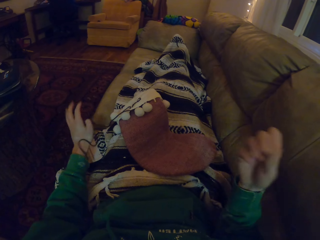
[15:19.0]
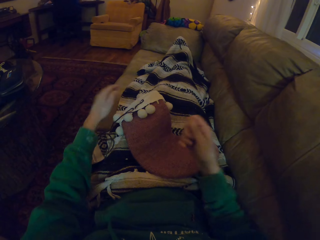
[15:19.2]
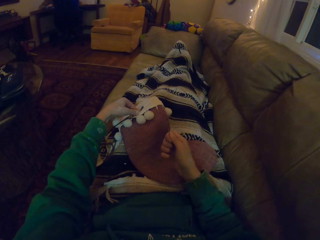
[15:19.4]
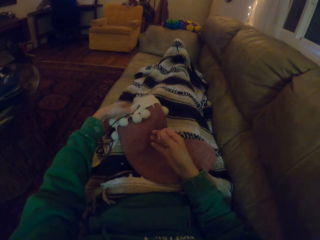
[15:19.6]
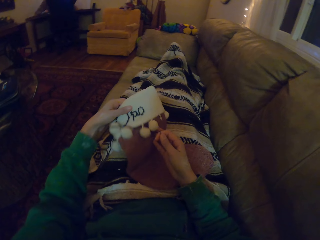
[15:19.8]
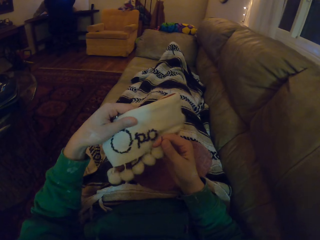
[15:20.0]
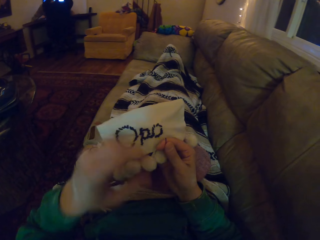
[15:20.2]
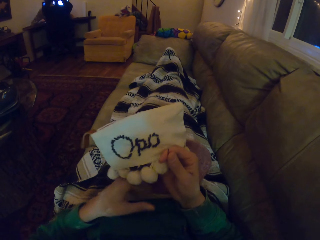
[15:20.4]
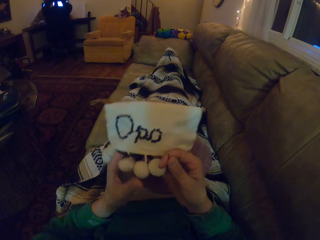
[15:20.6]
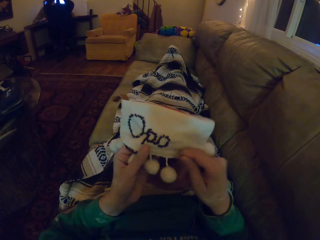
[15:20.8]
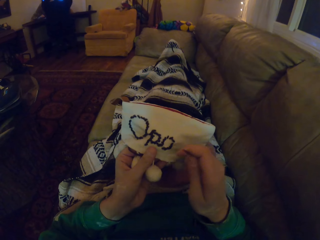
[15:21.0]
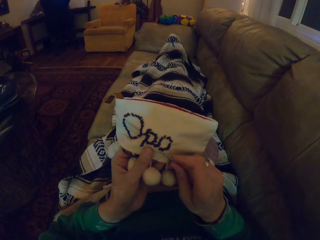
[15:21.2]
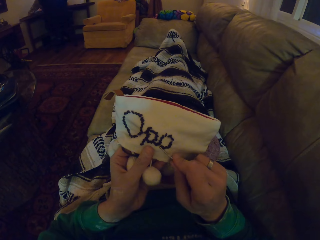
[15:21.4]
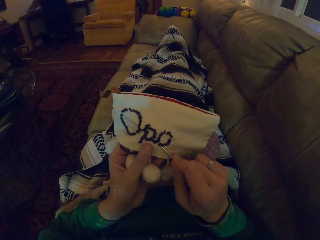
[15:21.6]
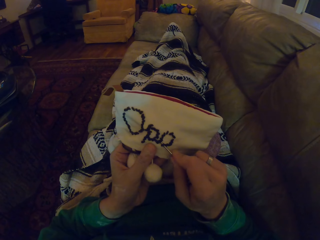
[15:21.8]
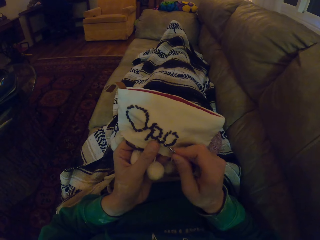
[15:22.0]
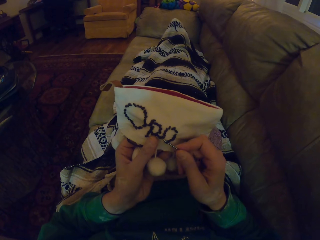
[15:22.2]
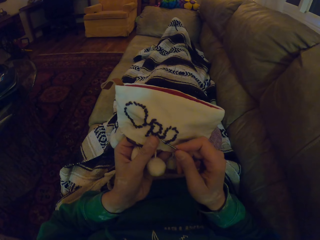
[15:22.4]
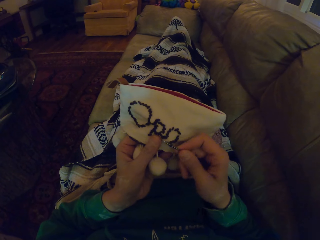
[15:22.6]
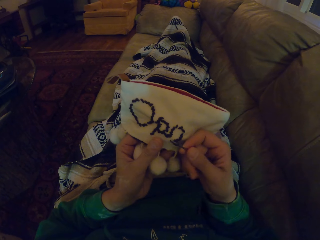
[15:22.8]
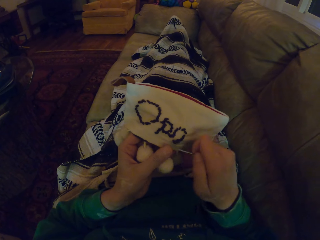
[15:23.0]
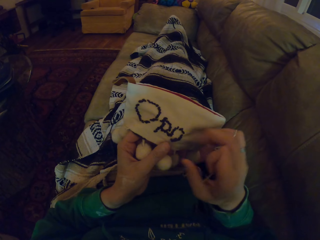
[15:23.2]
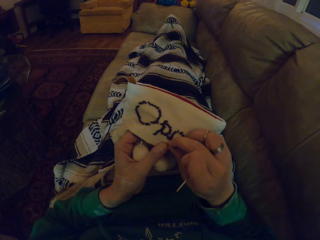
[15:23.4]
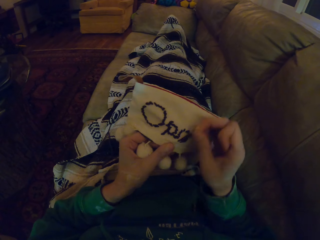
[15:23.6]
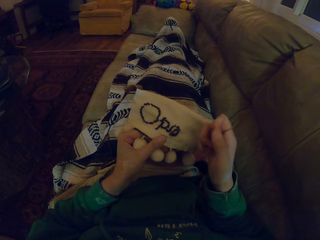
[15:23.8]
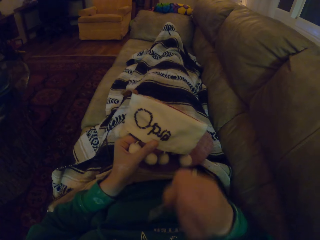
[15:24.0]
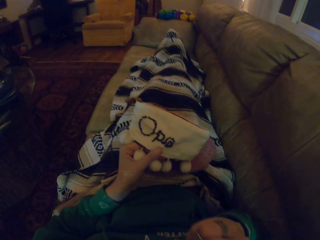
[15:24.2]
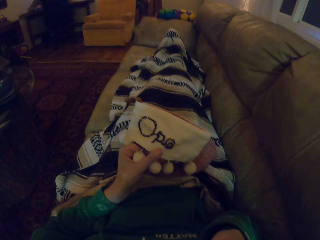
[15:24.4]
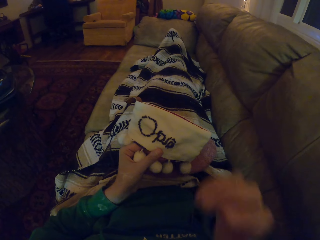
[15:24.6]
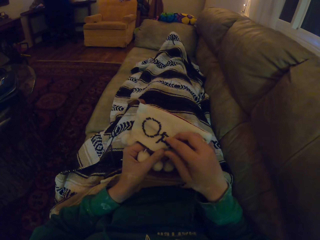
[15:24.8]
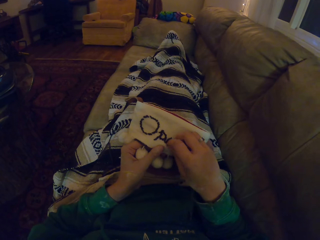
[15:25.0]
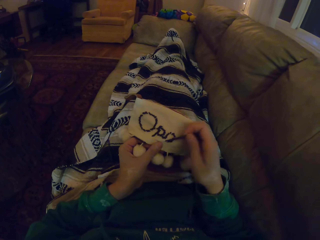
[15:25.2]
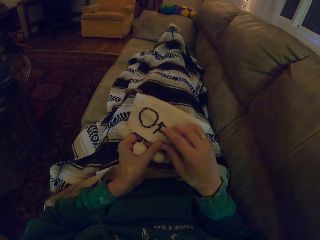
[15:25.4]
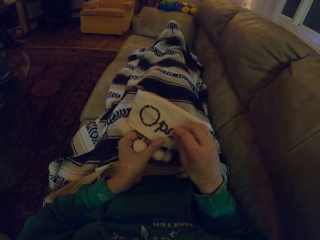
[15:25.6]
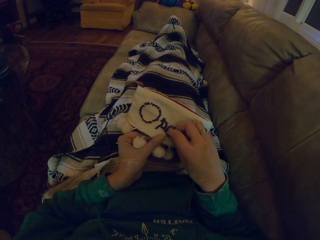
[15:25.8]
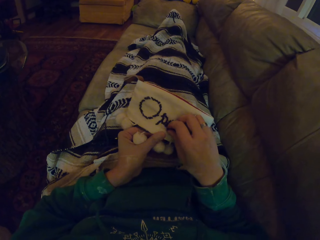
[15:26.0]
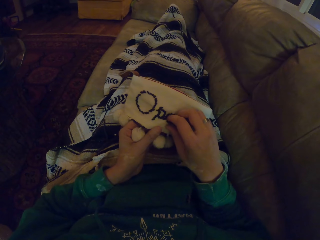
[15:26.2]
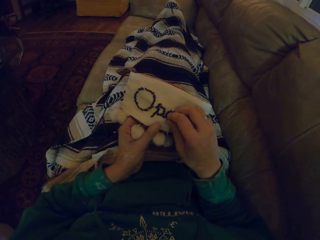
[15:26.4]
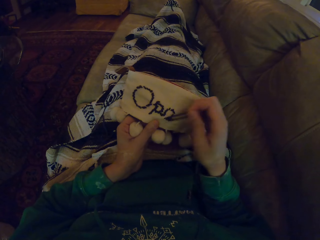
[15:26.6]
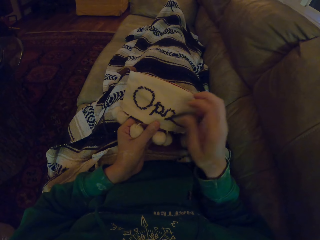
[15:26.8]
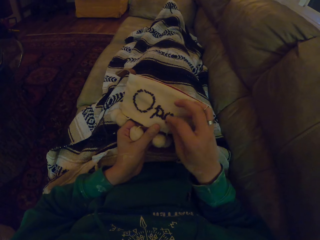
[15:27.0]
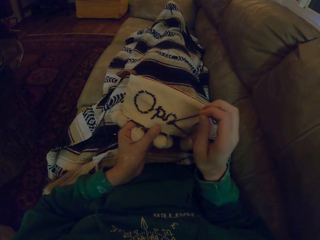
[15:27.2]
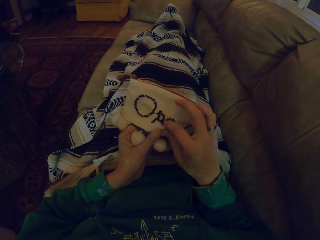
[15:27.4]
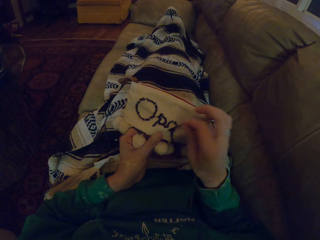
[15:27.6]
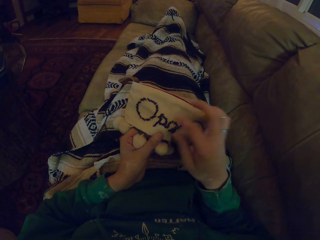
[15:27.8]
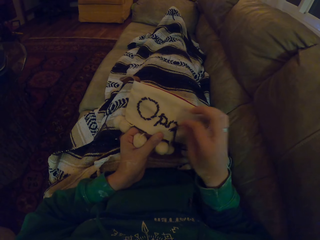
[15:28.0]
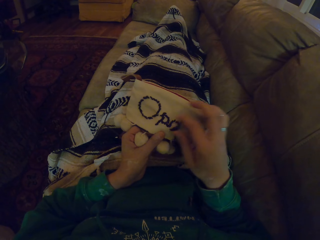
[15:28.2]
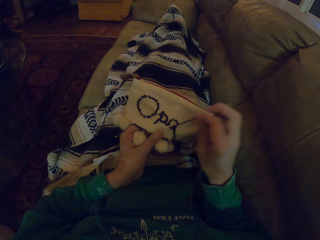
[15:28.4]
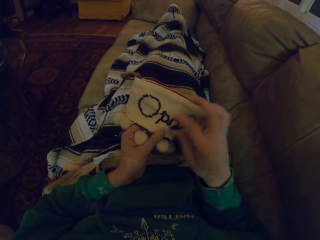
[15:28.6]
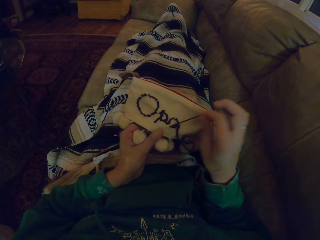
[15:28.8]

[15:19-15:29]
The camera wearer picks up the garment. They remove thread in the garment with the knitting needle. They pull the thread.

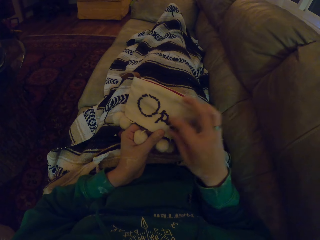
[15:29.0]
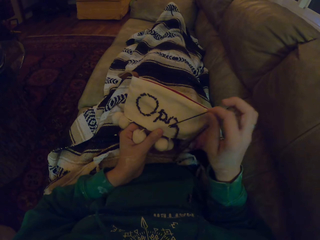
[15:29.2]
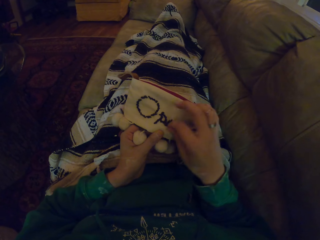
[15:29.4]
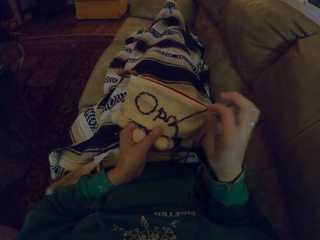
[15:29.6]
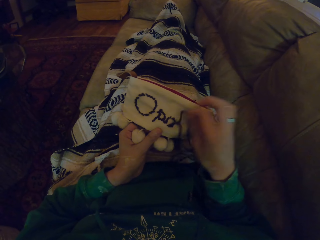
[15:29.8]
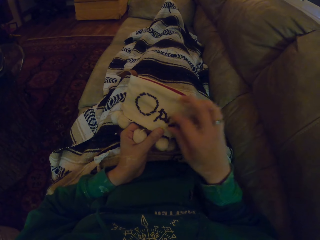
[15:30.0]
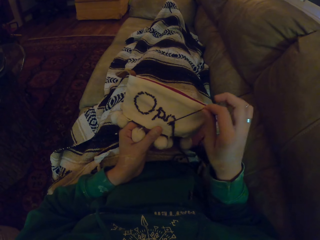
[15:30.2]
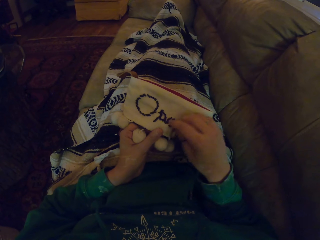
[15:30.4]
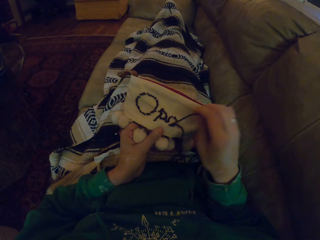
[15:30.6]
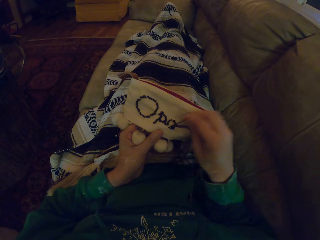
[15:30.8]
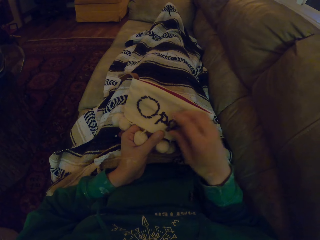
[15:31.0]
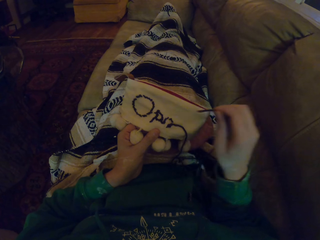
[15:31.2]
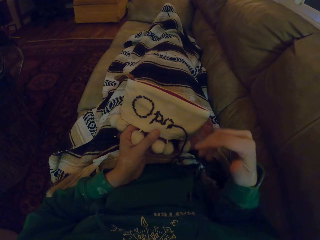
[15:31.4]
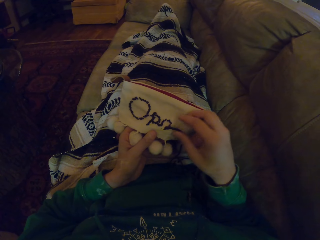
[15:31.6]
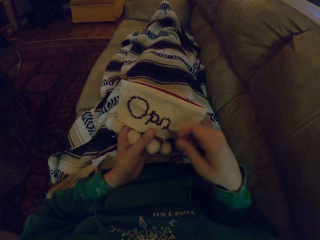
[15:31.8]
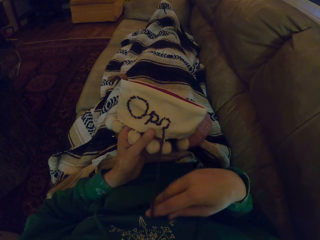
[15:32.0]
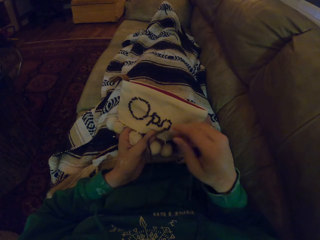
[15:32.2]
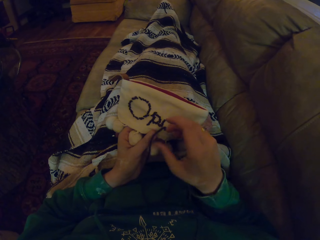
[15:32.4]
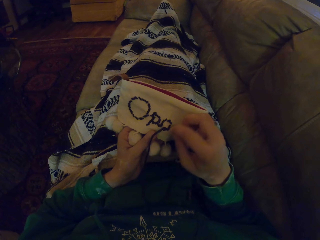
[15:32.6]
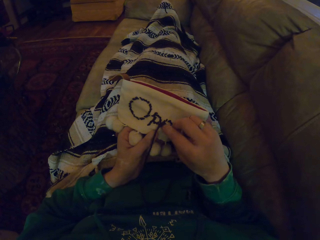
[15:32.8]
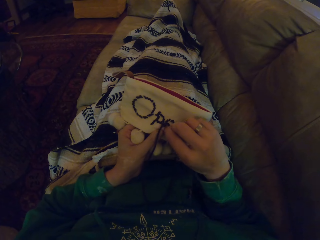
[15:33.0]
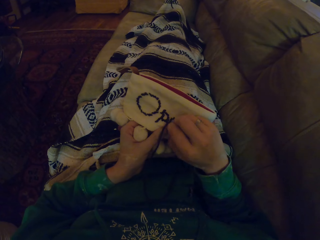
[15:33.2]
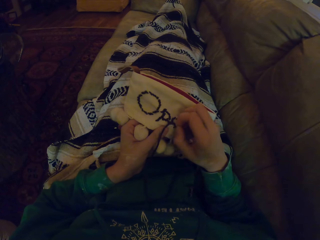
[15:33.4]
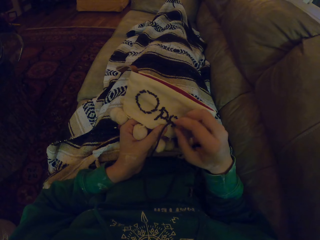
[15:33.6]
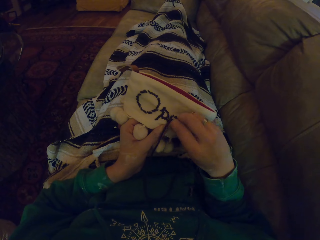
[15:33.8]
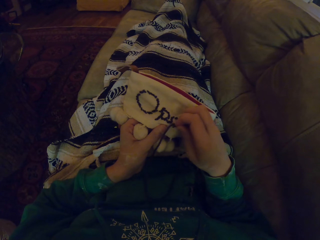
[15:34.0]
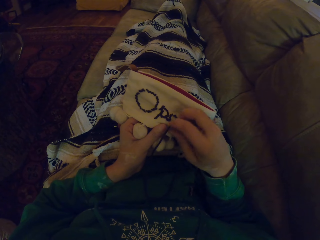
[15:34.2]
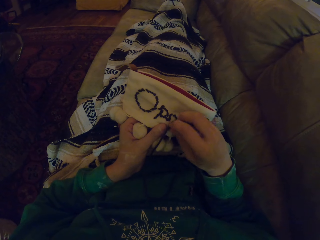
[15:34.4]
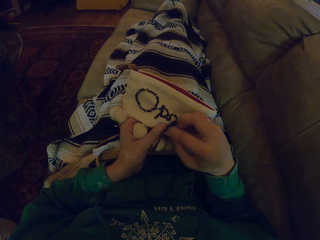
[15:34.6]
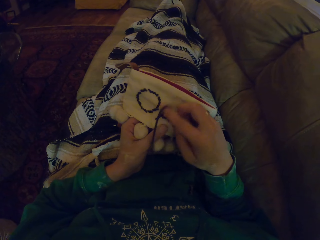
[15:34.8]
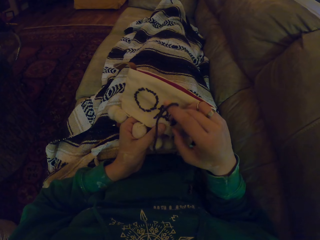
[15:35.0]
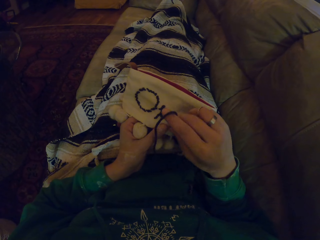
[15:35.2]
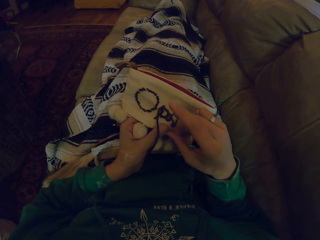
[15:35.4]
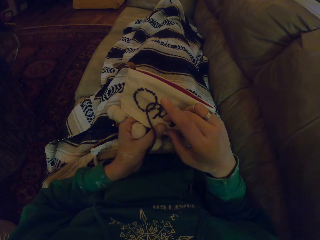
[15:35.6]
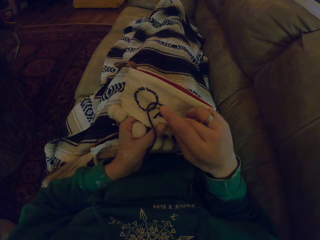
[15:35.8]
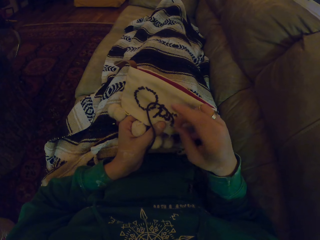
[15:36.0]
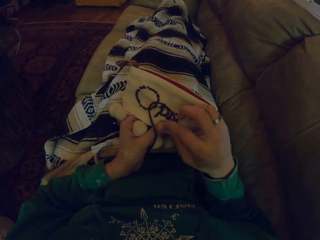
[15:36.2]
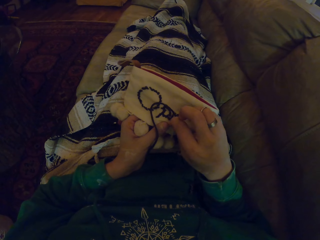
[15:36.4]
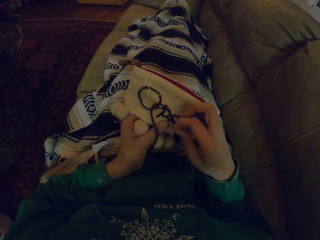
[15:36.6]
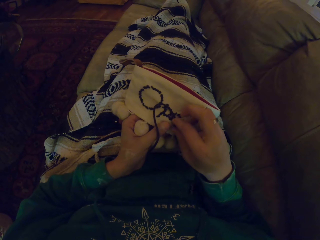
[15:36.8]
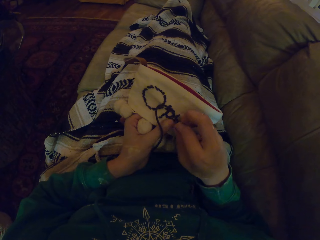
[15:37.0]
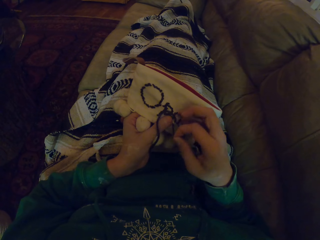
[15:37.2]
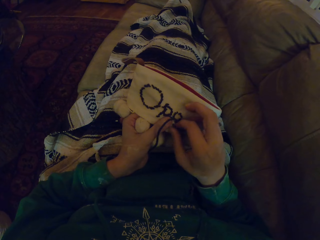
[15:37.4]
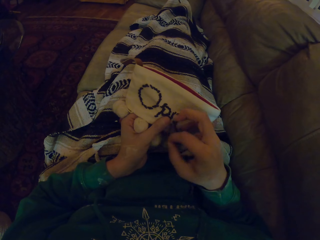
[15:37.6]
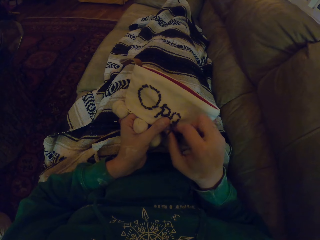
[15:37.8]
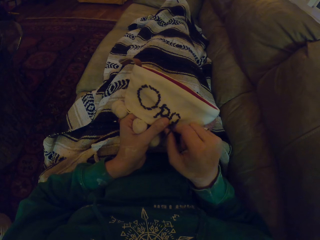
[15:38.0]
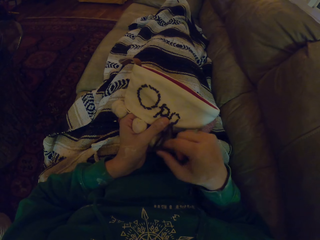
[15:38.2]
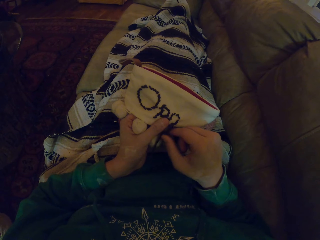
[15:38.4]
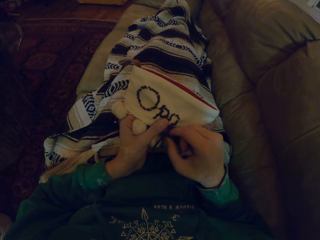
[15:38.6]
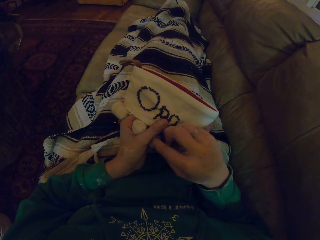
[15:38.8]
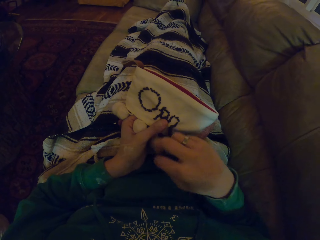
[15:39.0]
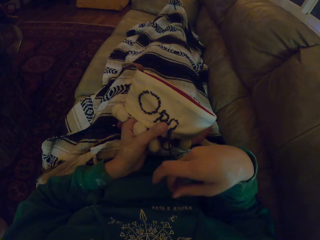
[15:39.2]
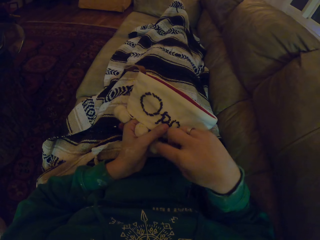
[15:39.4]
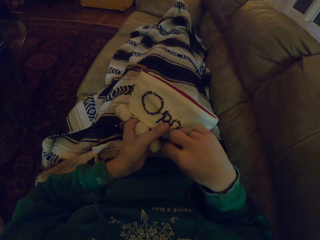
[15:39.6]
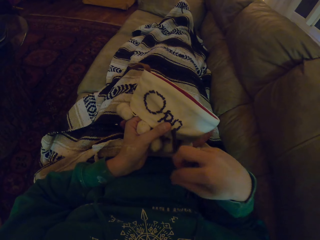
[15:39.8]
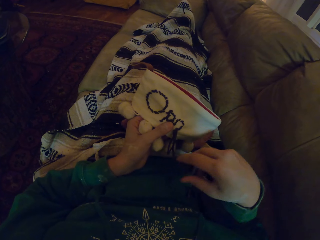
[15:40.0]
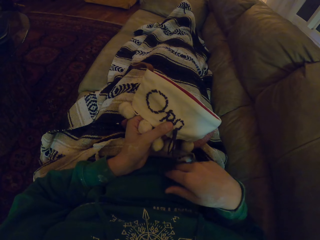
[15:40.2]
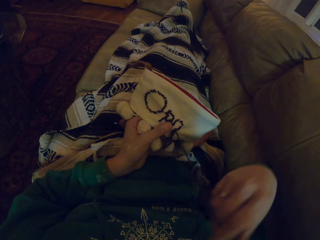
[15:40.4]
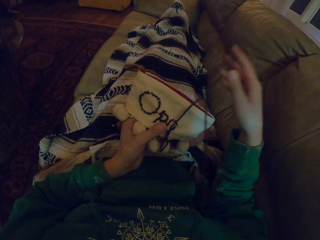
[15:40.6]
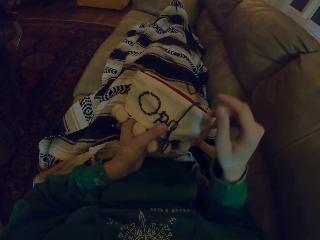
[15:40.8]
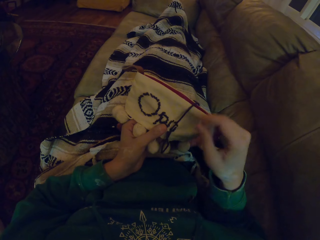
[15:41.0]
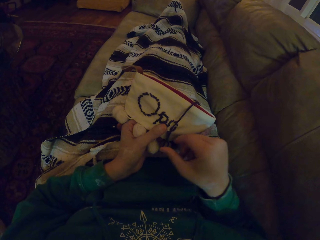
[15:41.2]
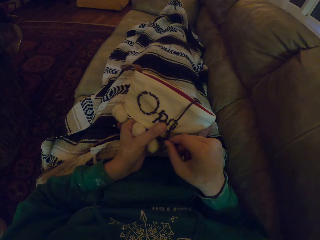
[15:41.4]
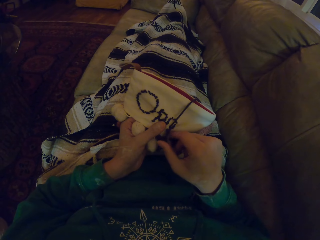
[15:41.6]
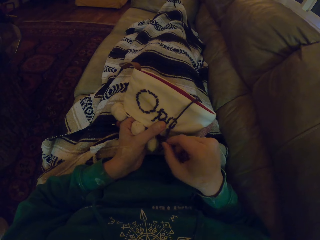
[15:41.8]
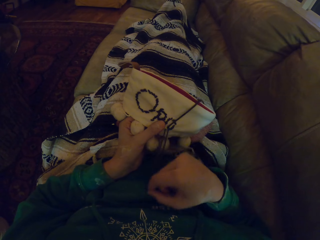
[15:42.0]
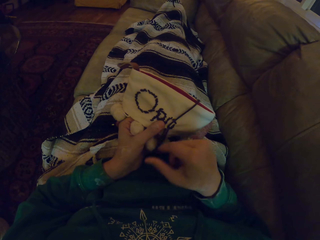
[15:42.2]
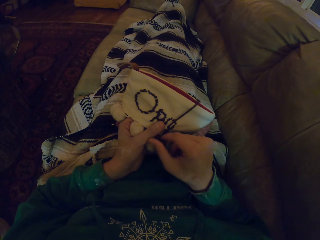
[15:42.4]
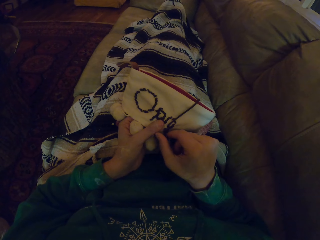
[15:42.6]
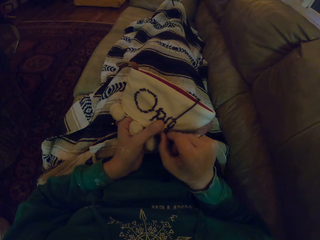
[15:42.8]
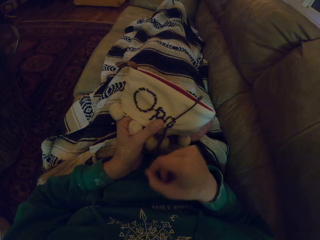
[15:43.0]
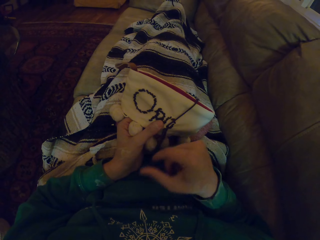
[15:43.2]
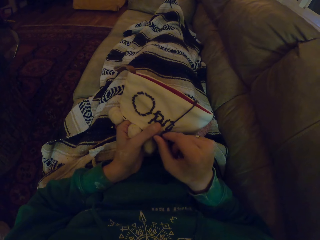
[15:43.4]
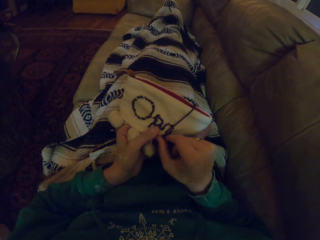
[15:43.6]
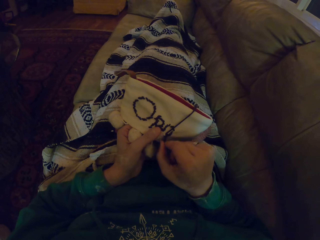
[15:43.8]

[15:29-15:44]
The camera wearer adjusts the thread. They remove the thread in the garment. They adjust the thread. They remove the thread in the garment. They adjust the thread. They pull the thread.
